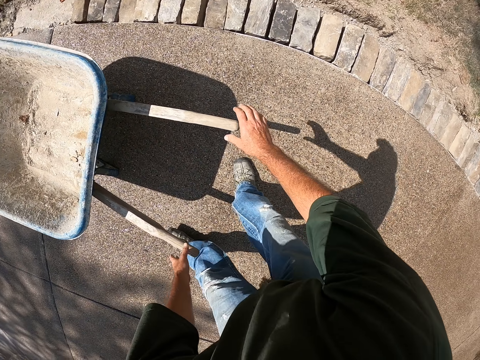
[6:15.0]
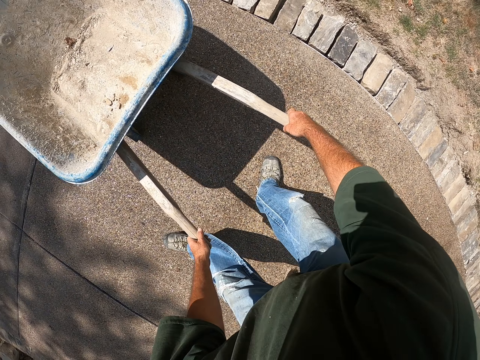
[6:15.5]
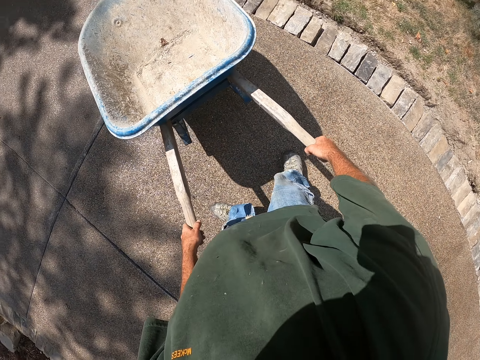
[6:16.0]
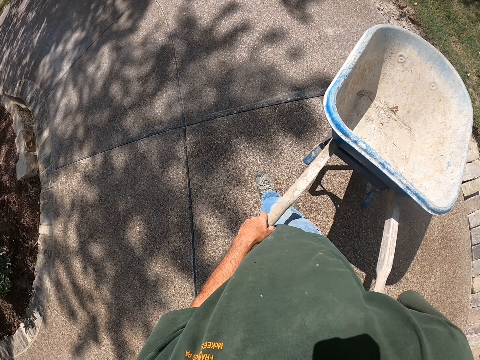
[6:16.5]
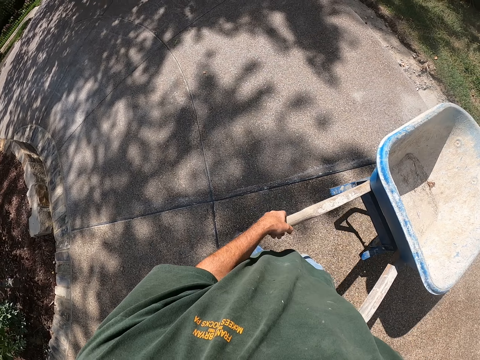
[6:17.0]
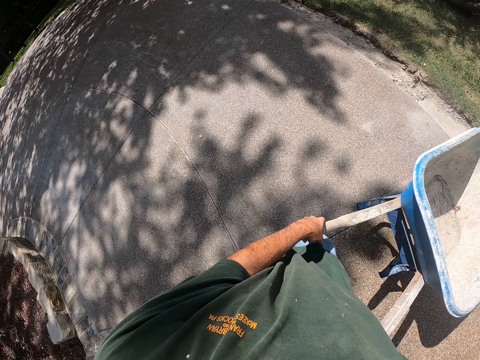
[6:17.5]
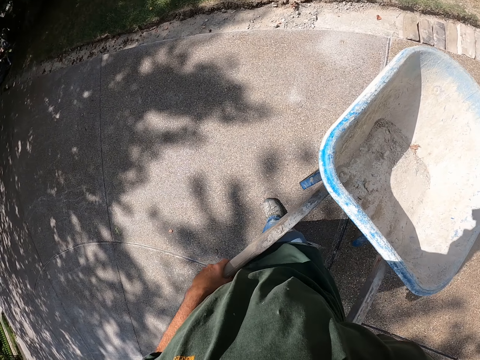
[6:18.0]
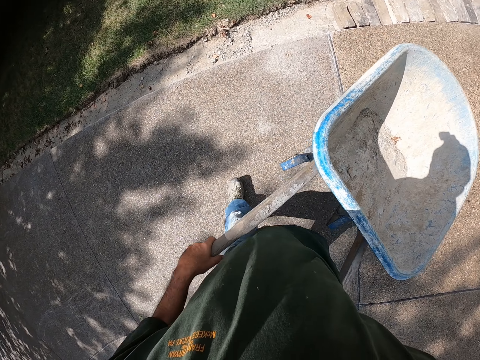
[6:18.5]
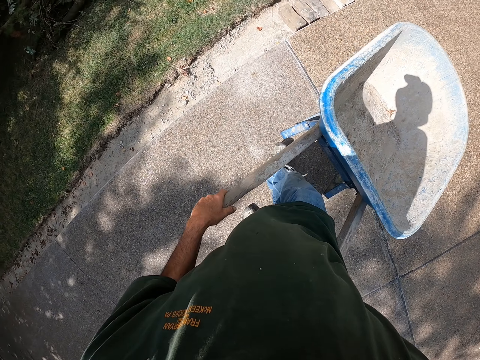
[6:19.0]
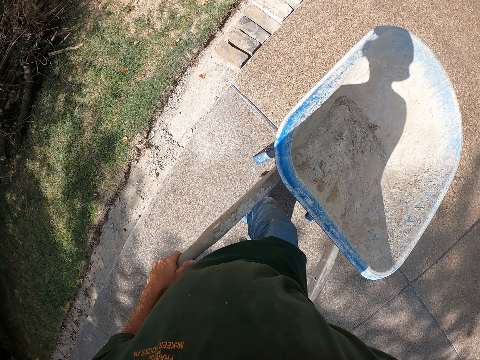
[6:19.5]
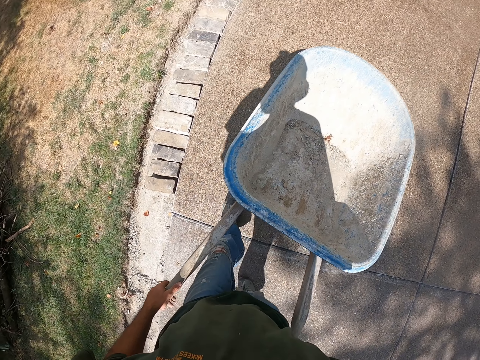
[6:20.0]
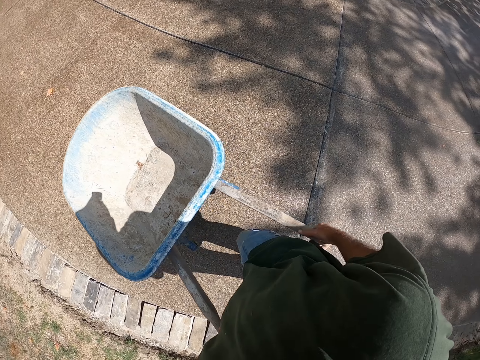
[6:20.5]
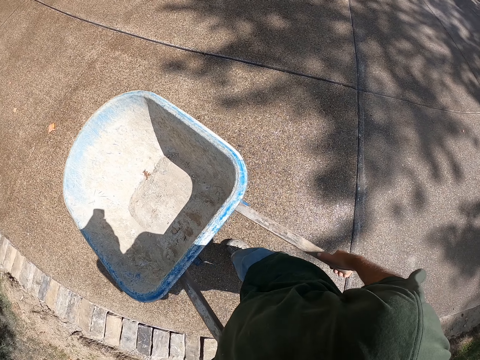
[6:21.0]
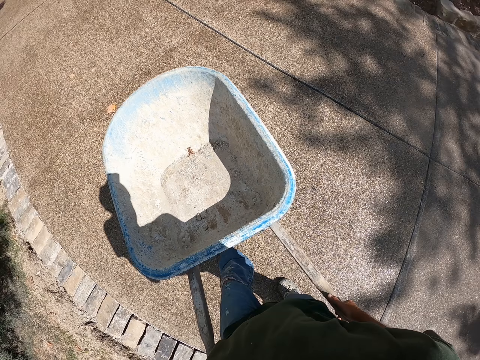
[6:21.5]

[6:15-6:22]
The camera wearer holds the wheelbarrow's handle and pushes the wheelbarrow.

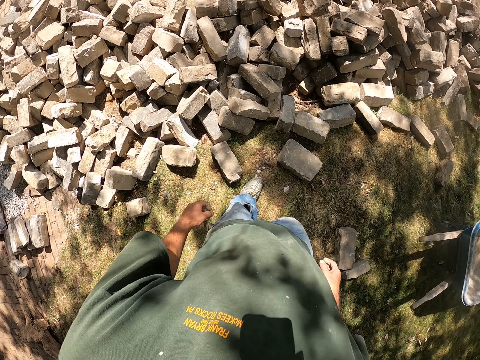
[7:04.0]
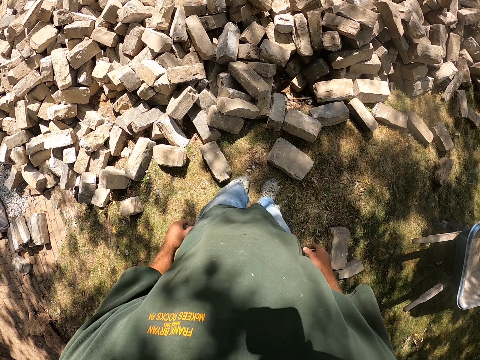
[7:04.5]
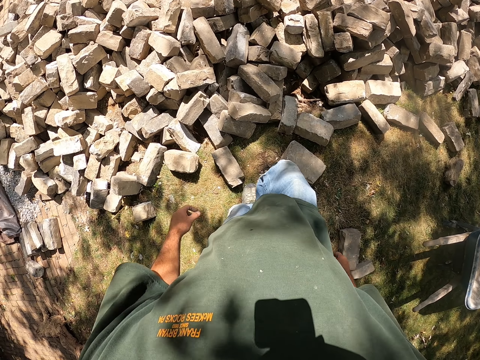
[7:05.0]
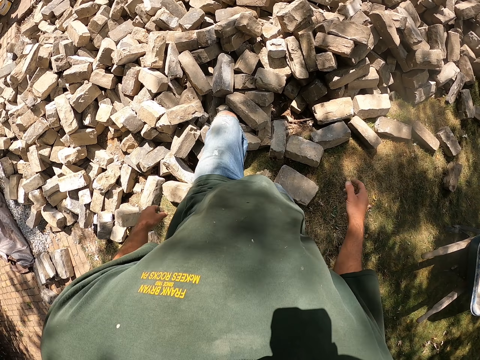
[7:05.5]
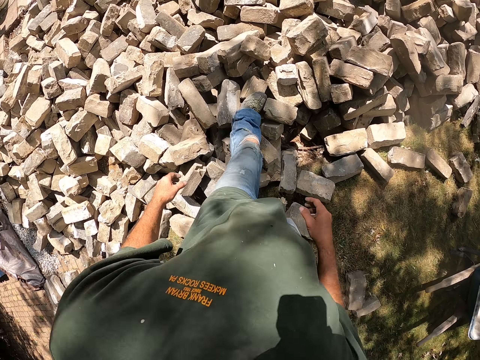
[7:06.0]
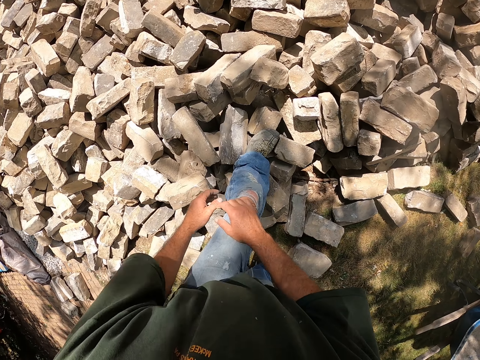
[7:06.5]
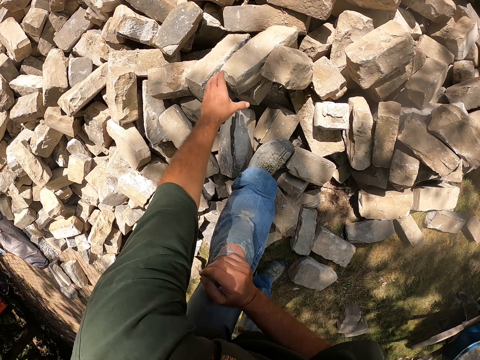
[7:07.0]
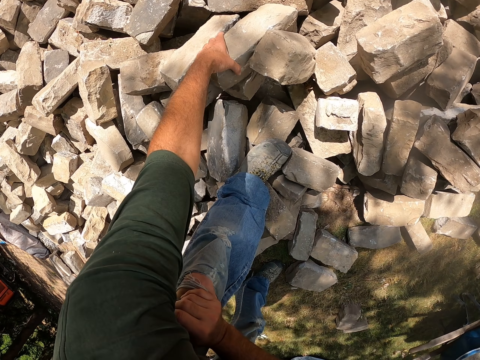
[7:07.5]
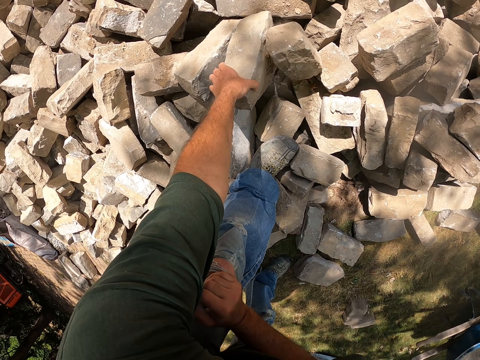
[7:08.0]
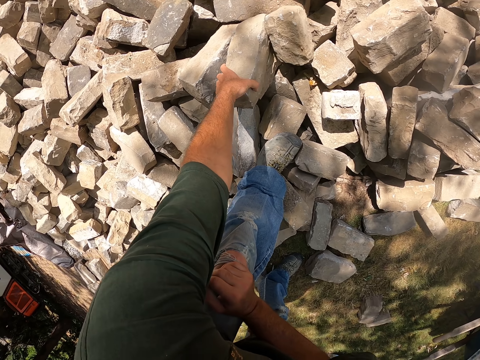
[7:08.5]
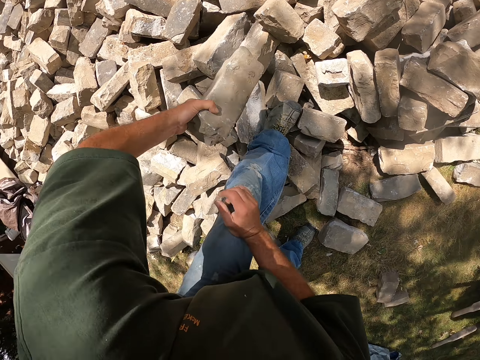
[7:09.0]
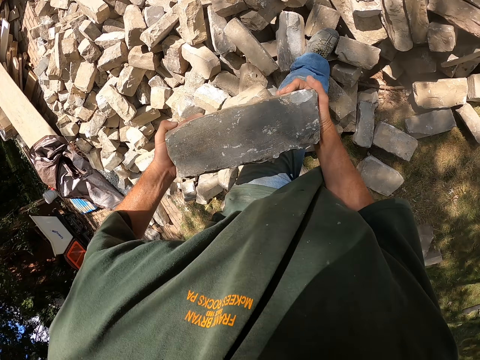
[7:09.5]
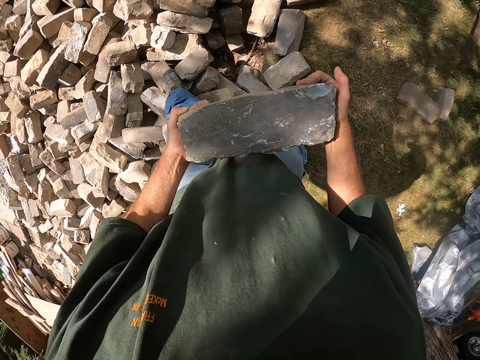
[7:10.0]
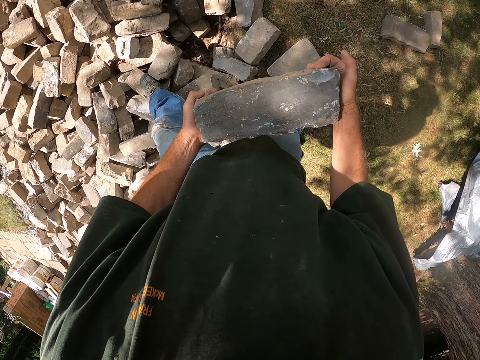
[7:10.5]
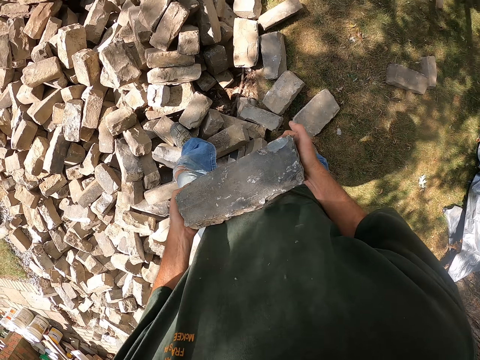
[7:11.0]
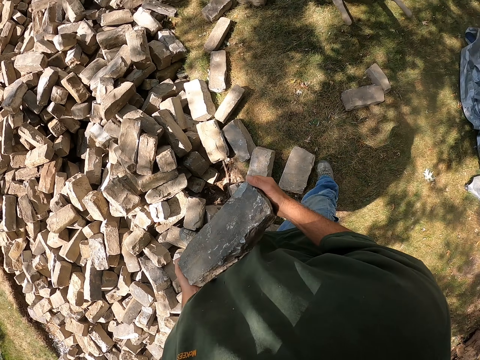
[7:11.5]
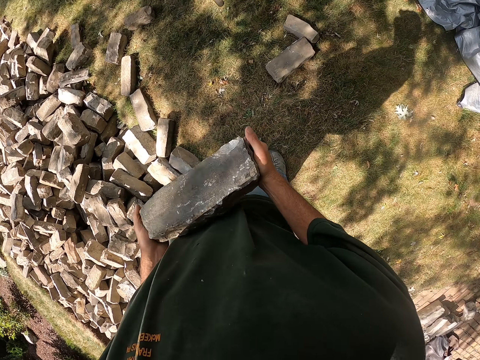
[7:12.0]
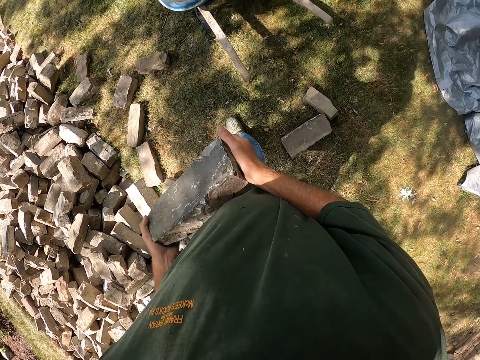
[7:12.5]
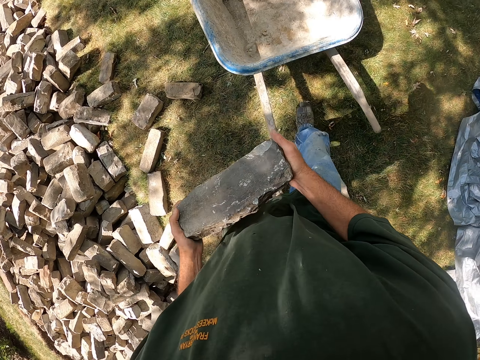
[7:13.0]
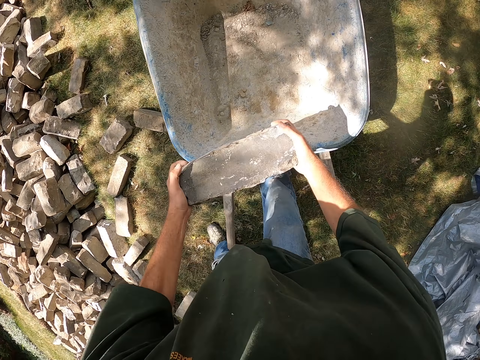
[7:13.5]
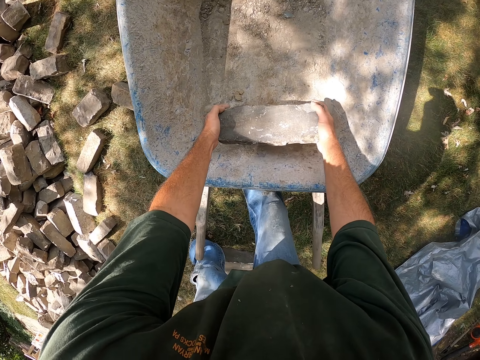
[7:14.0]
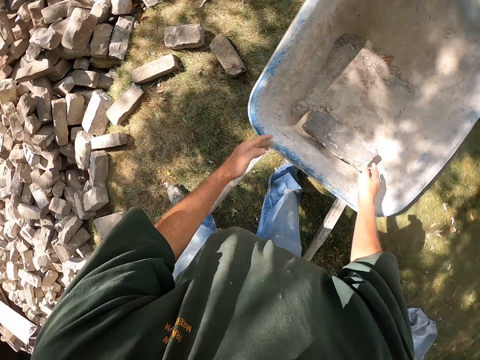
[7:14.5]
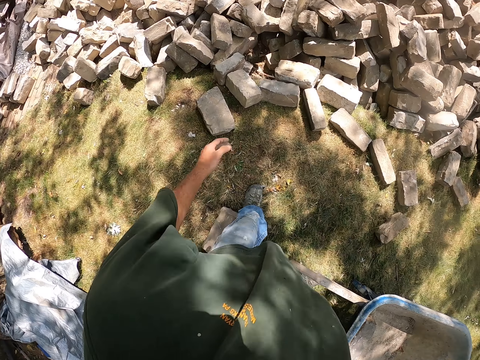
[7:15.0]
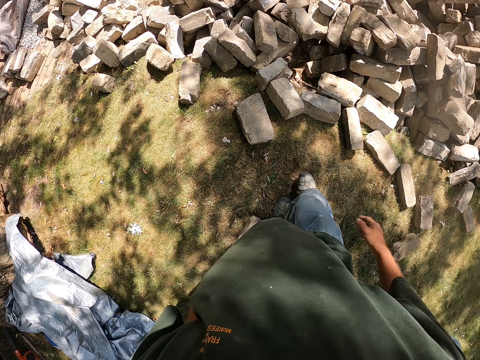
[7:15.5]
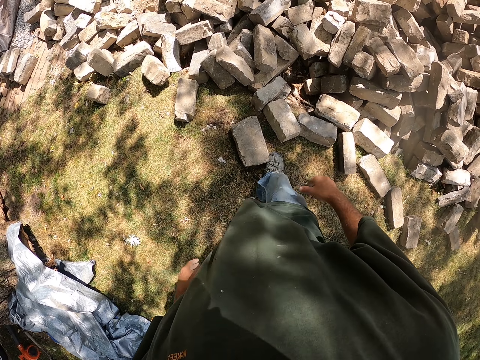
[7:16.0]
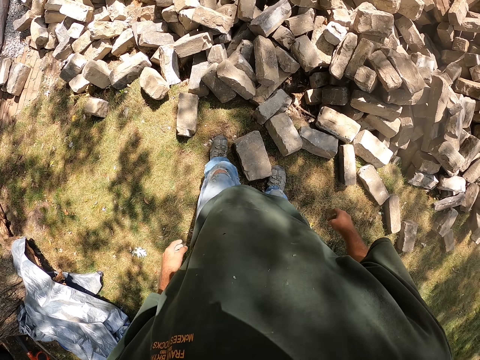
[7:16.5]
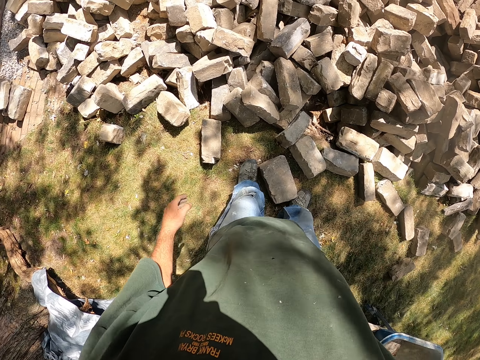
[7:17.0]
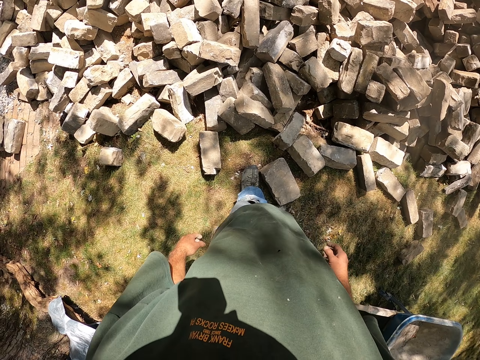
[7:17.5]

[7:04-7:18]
The camera wearer steps on the bricks. They take the brick. They walk. They put the brick into the wheelbarrow. They look around. They walk.

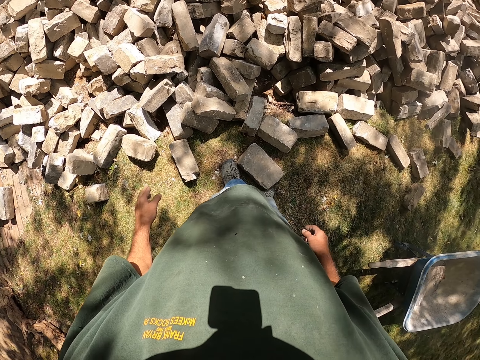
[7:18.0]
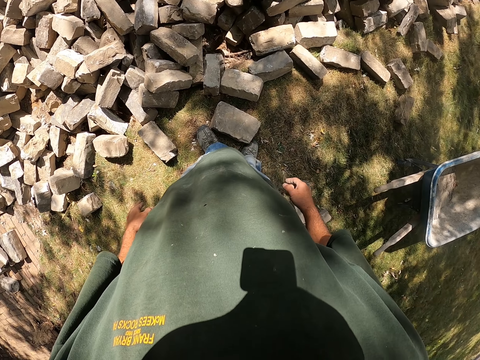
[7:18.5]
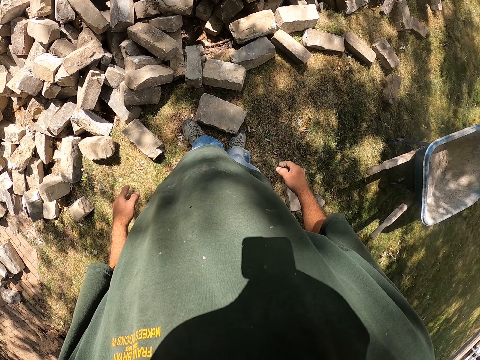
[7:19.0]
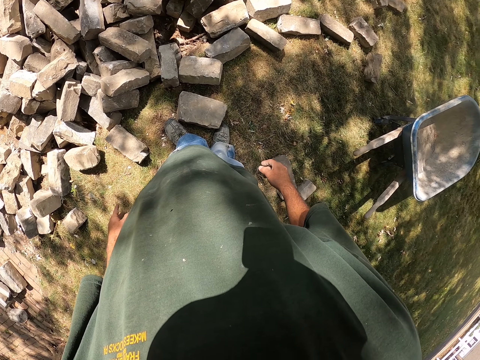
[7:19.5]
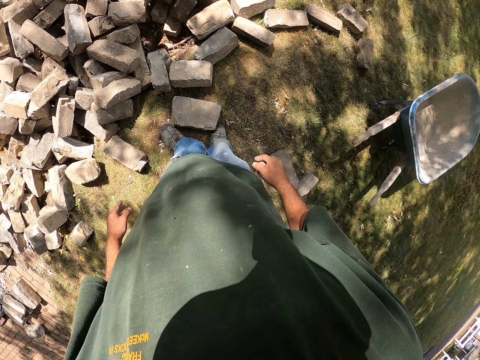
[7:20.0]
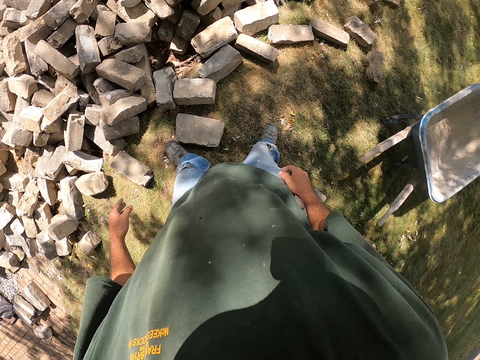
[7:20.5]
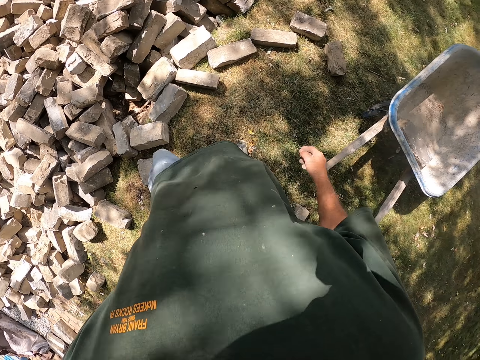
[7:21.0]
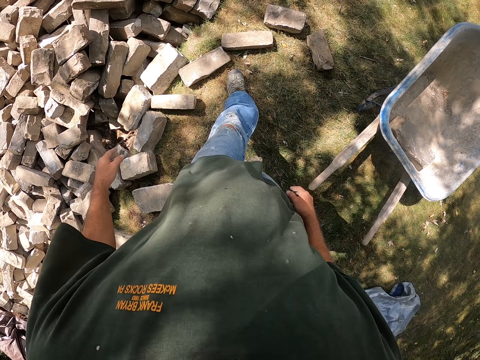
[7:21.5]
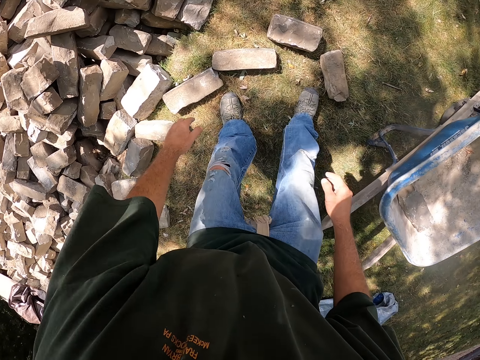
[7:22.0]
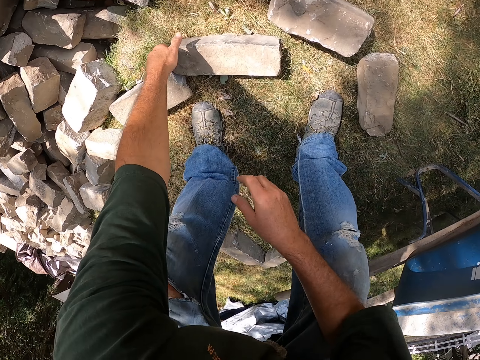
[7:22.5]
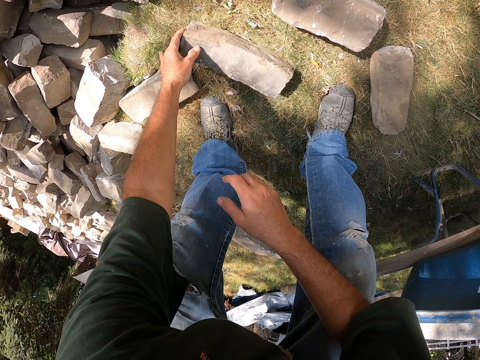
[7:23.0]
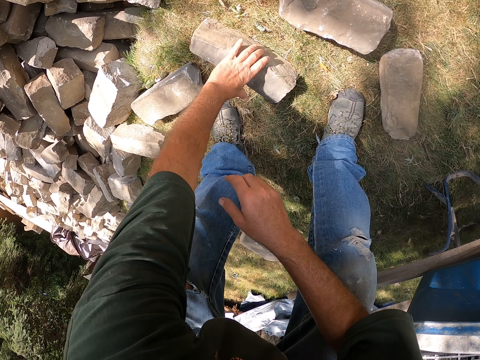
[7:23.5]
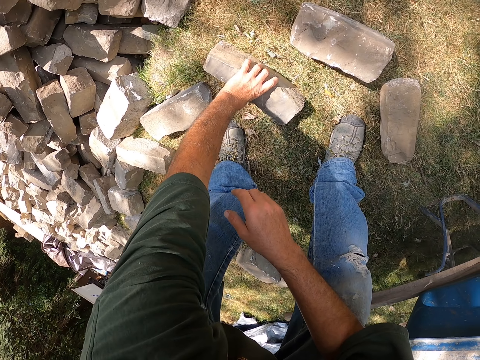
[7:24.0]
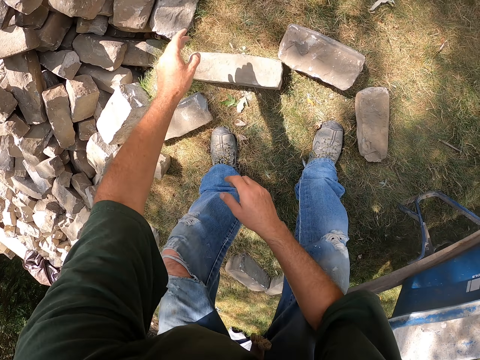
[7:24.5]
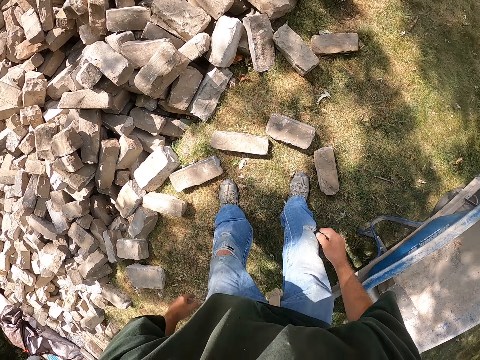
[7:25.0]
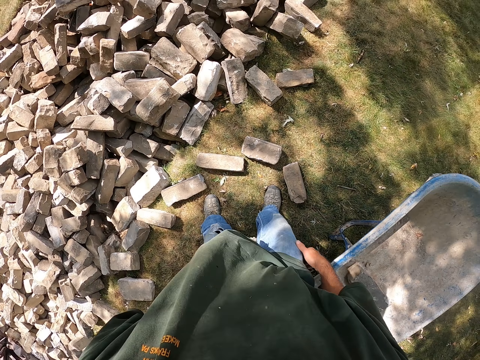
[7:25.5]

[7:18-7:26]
The camera wearer turns the brick from the ground. They move around.
